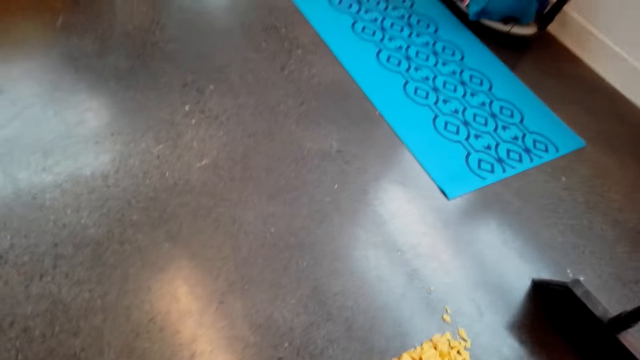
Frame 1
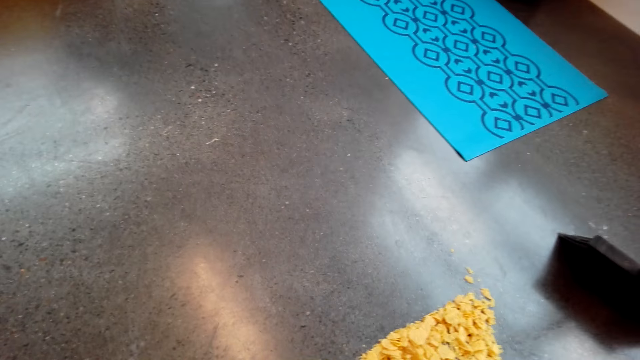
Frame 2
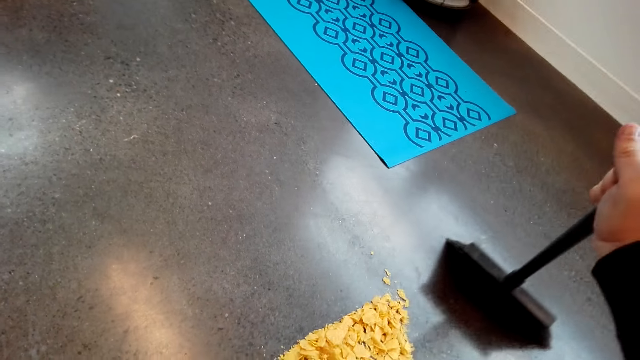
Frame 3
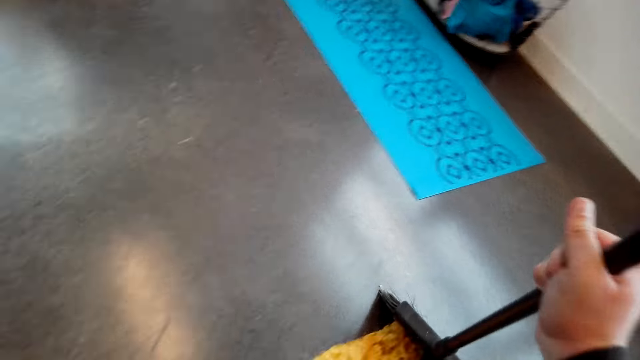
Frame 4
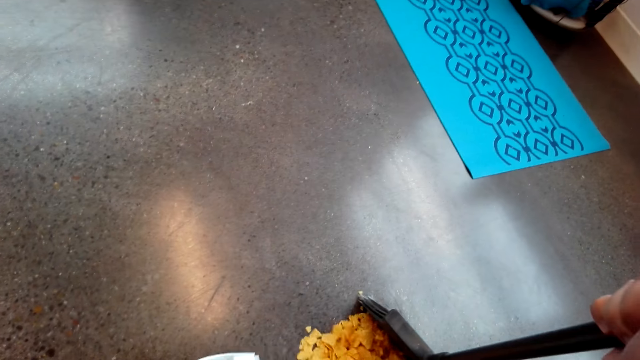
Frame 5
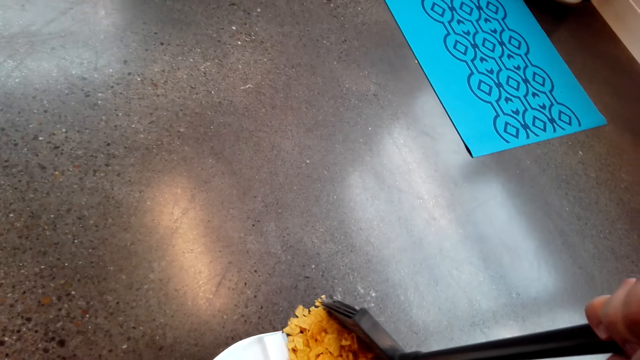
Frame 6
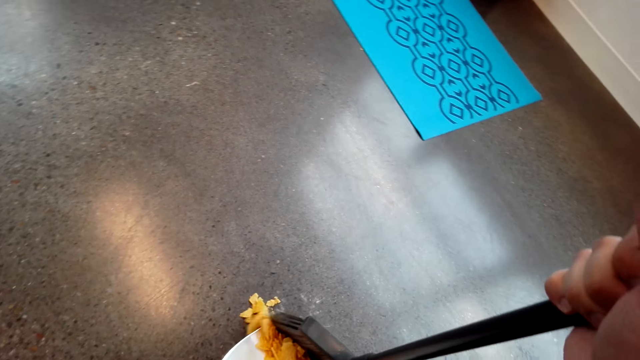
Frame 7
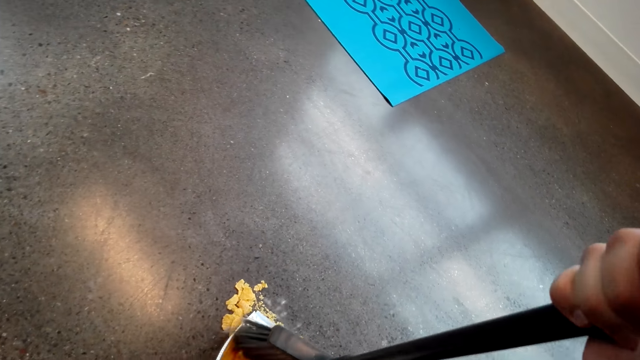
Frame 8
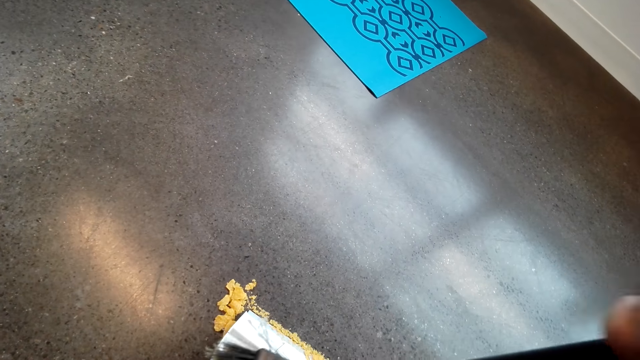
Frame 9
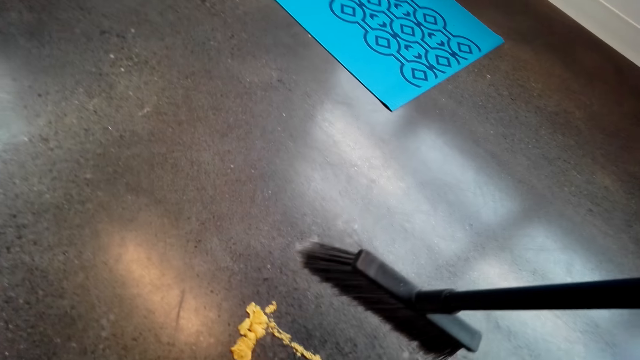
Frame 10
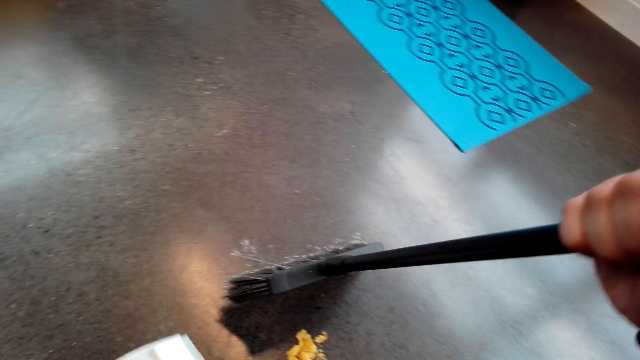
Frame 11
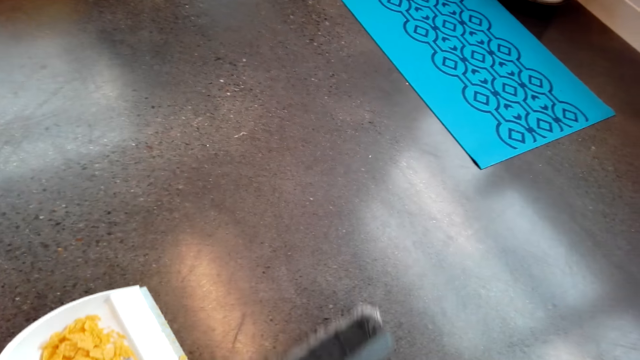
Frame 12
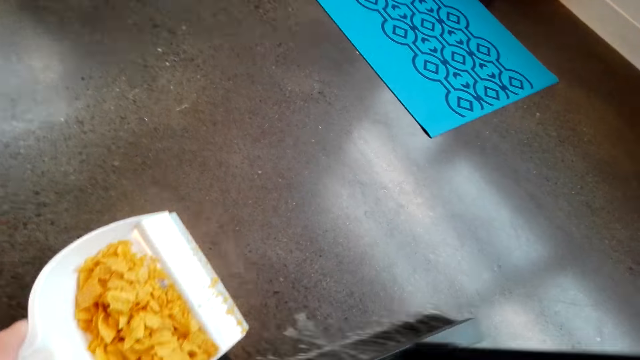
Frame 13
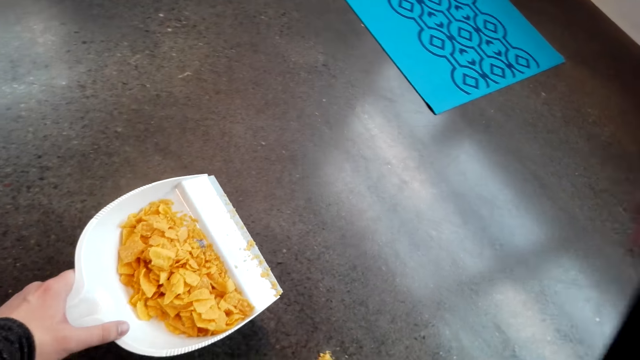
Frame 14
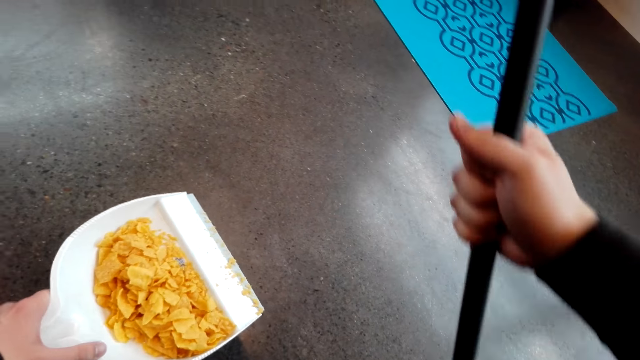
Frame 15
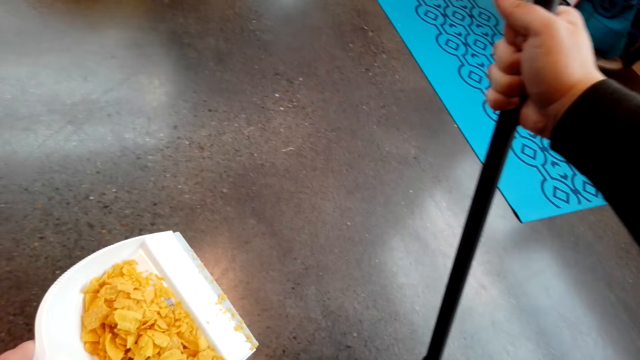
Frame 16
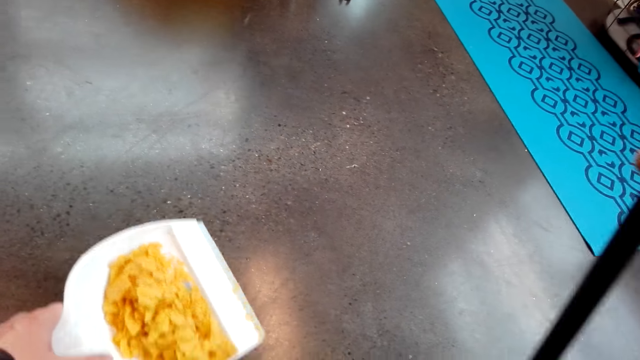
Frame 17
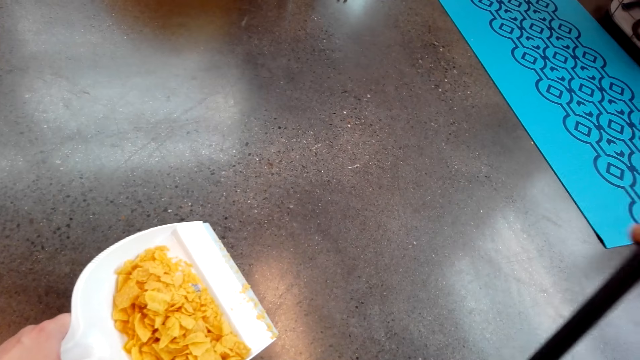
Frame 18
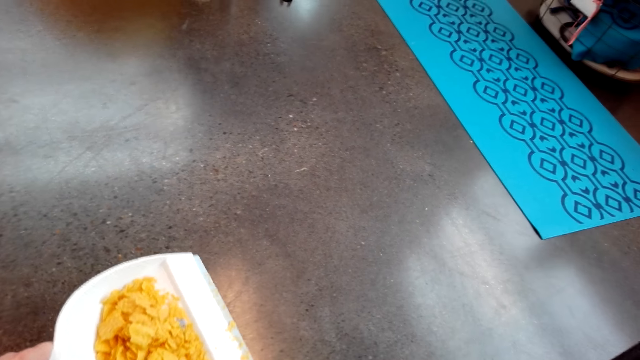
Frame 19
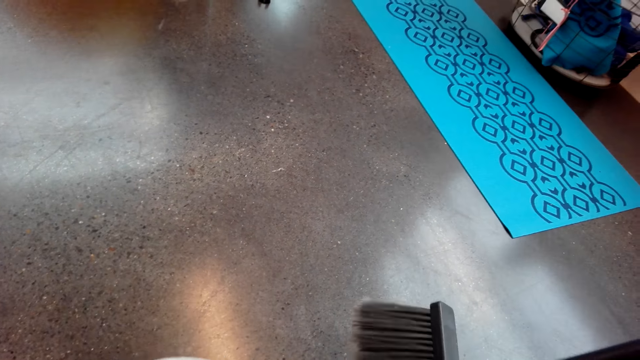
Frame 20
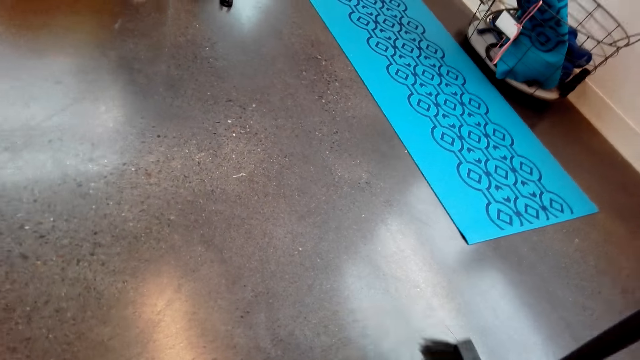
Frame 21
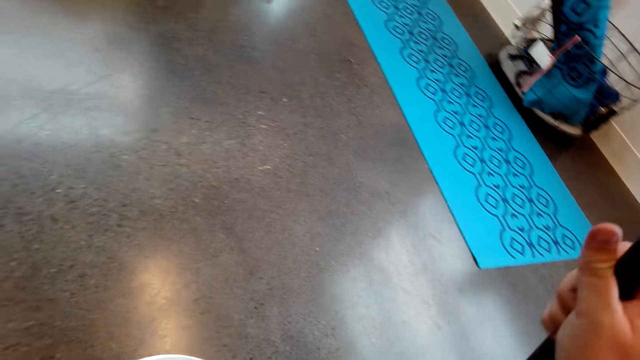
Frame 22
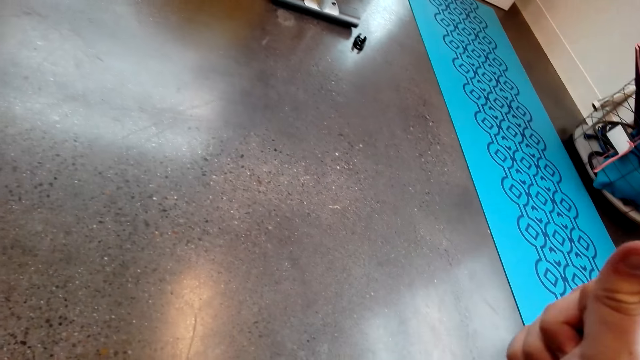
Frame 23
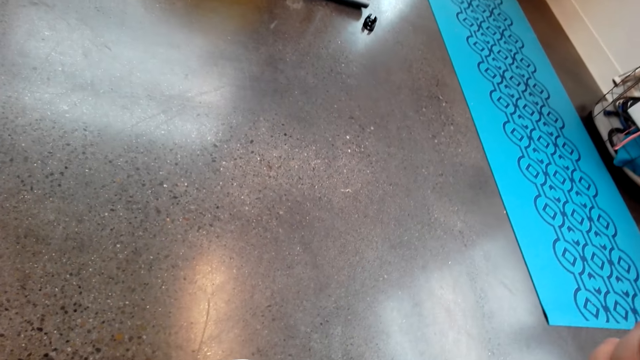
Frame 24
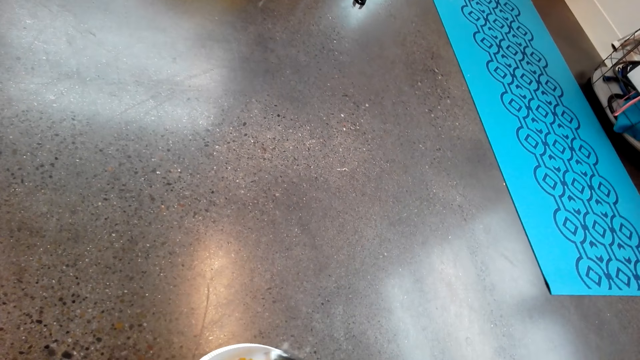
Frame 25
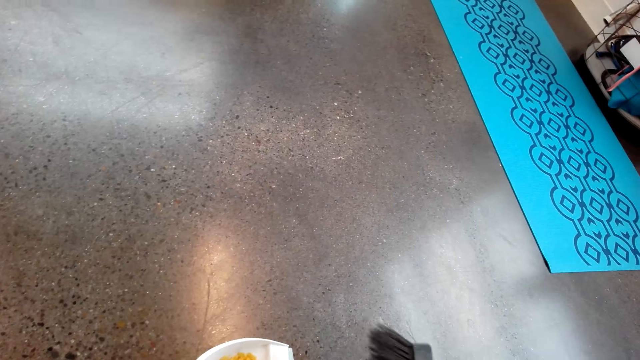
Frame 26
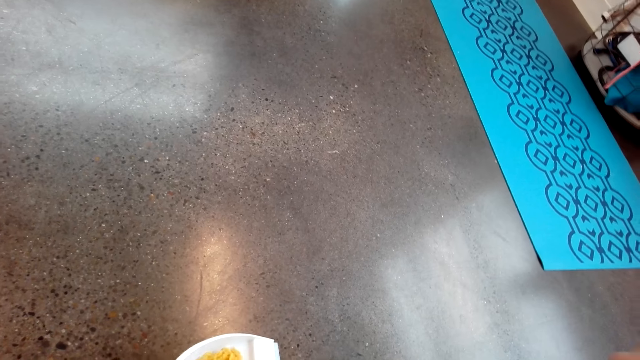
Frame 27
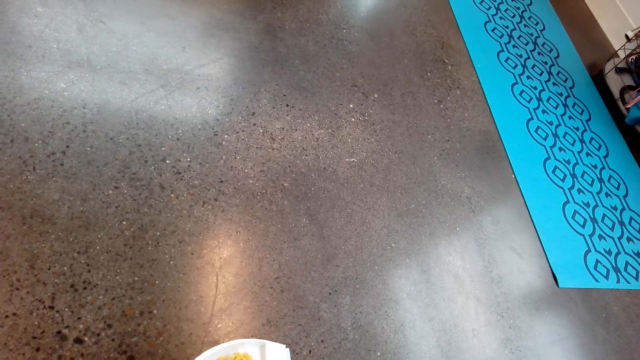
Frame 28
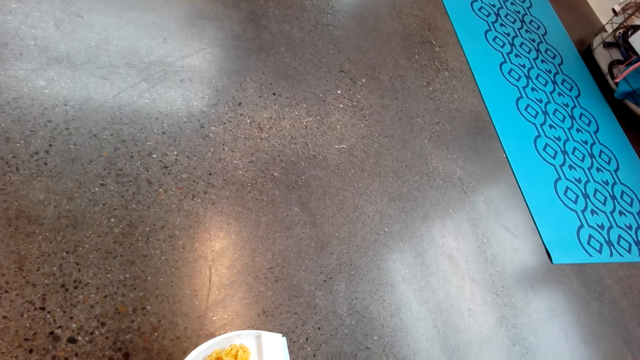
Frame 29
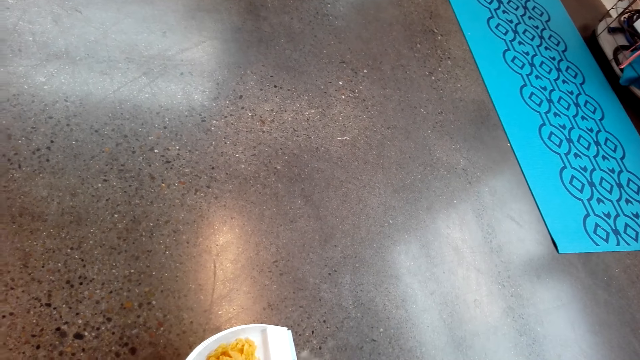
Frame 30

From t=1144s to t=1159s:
The camera wearer sweeps dirt in the dust pan. They put the dirt on the dust pan. They gather the dirt. They sweep the floor with a brush. They put the dirt on the dust pan. They sweep the dirt in the dust pan.

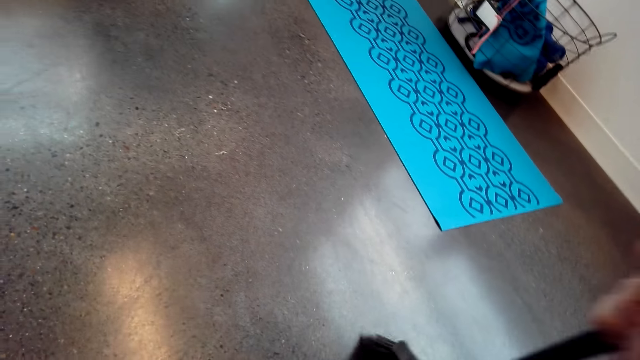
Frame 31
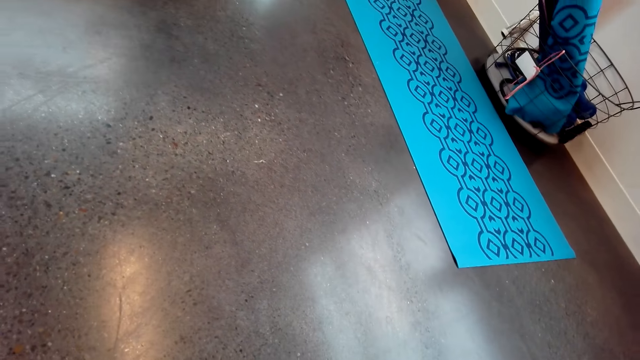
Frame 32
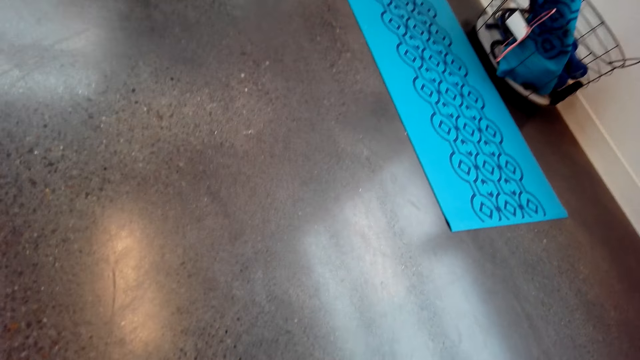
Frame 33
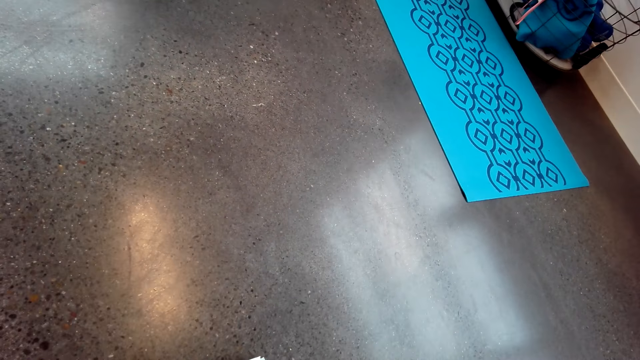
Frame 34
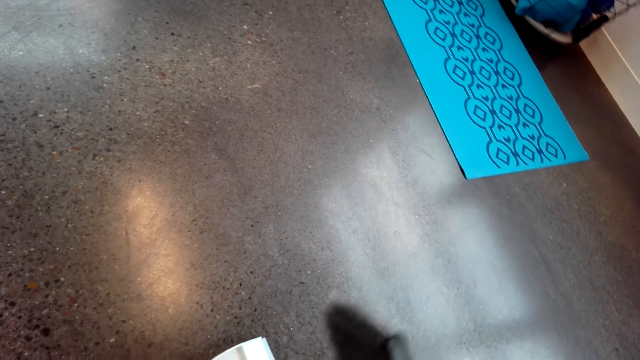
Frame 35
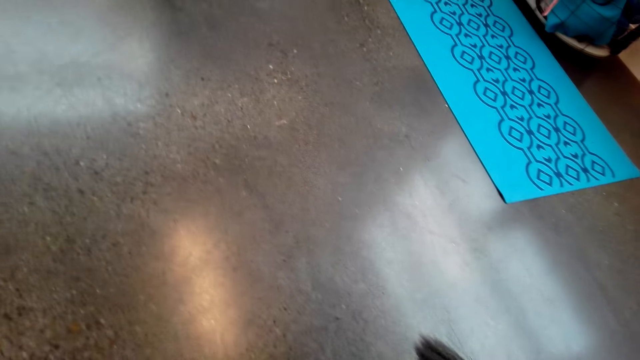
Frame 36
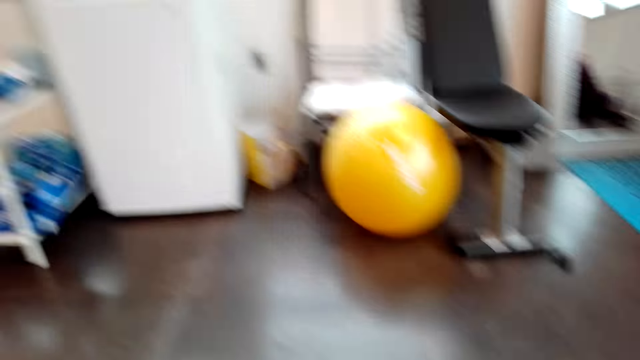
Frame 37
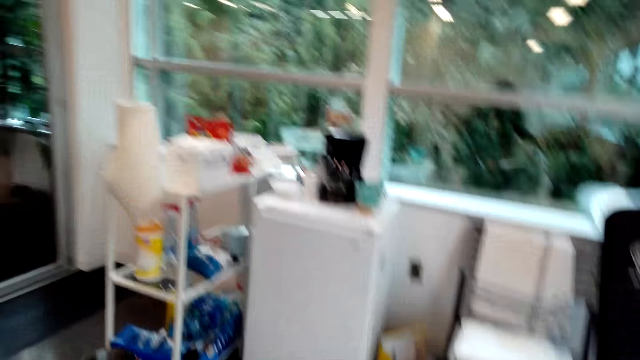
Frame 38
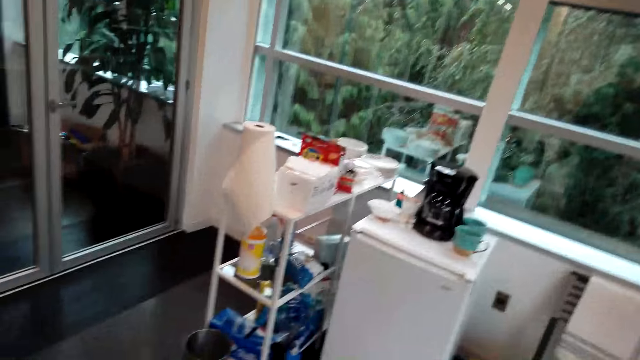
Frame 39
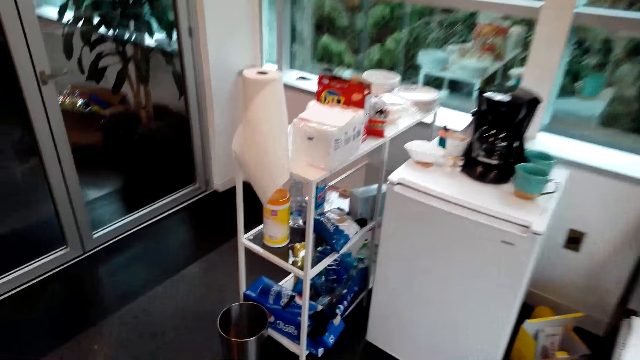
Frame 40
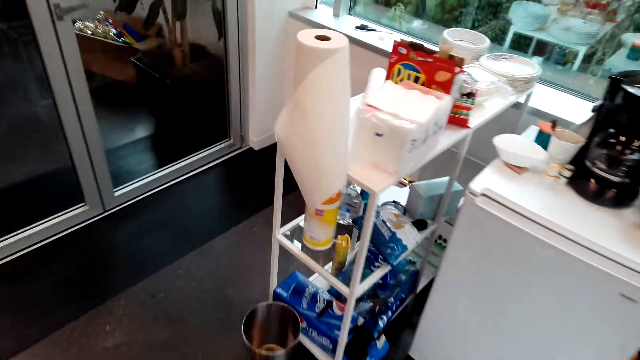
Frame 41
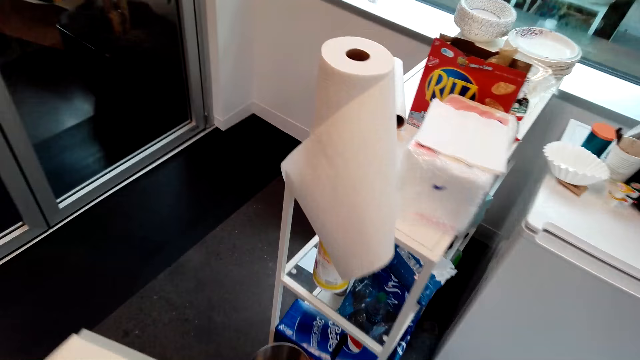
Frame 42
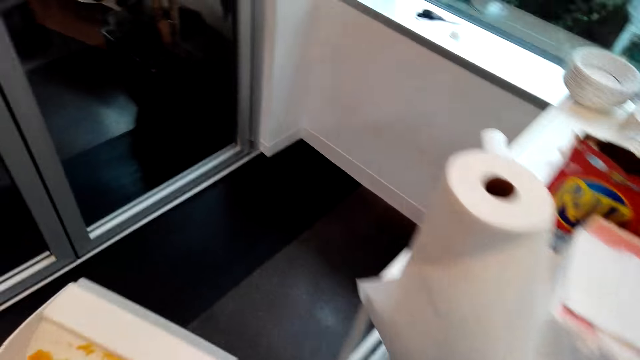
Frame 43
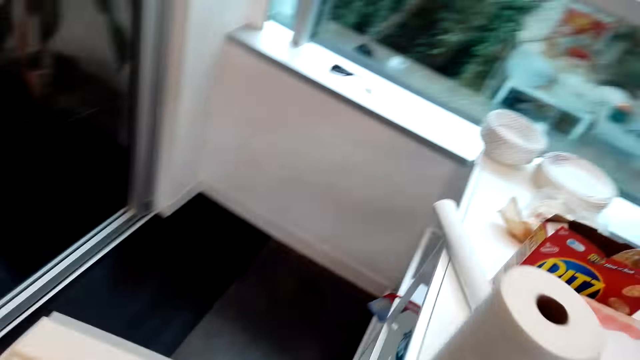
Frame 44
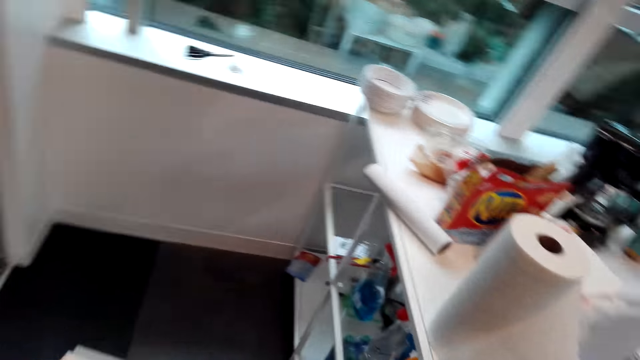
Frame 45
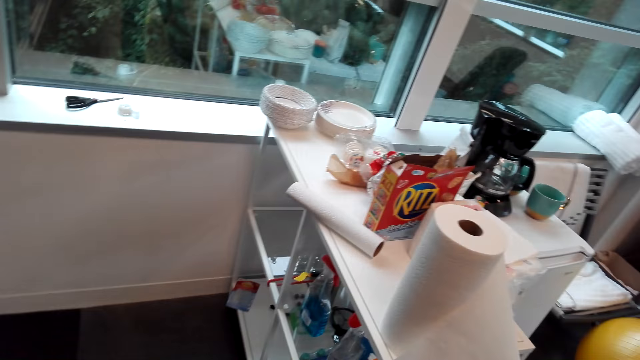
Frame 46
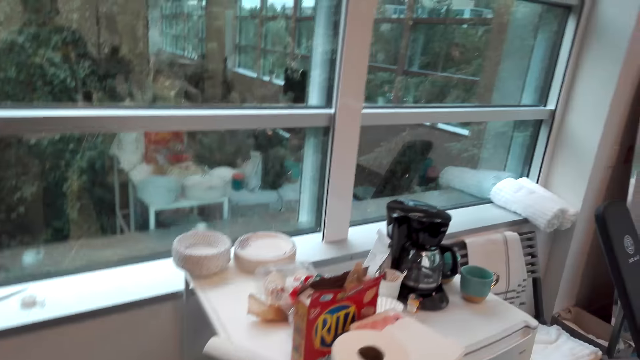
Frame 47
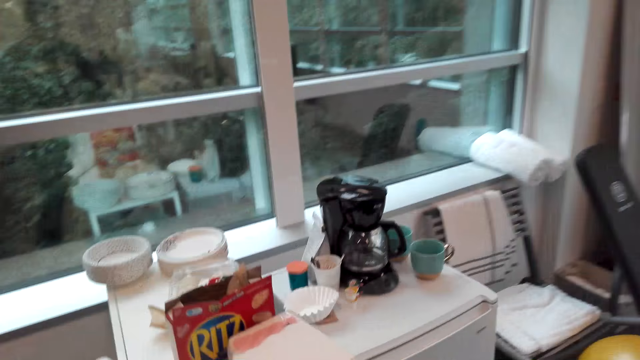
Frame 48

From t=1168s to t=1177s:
The camera wearer walks around the room.
